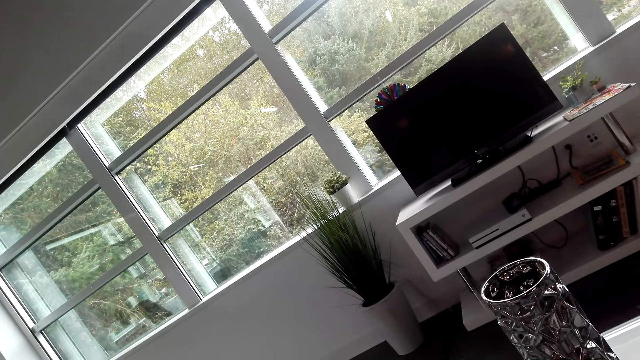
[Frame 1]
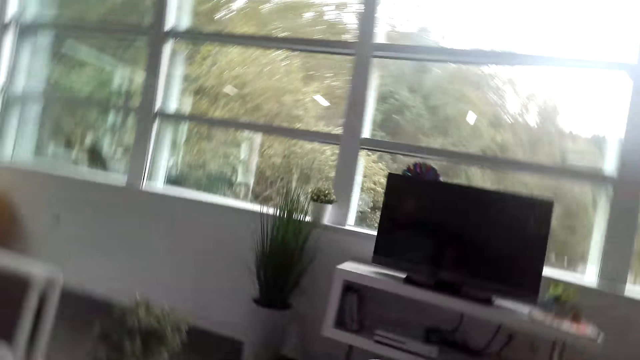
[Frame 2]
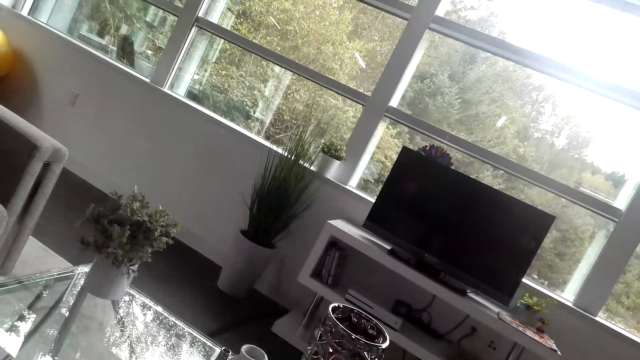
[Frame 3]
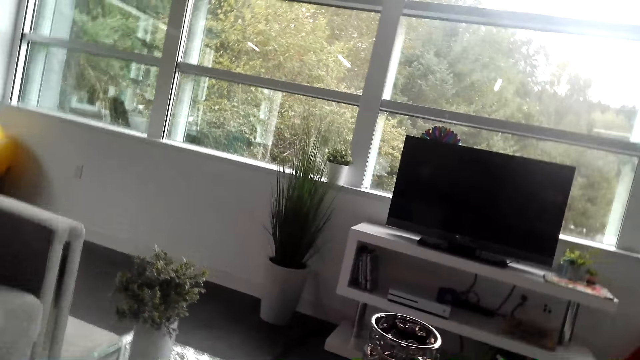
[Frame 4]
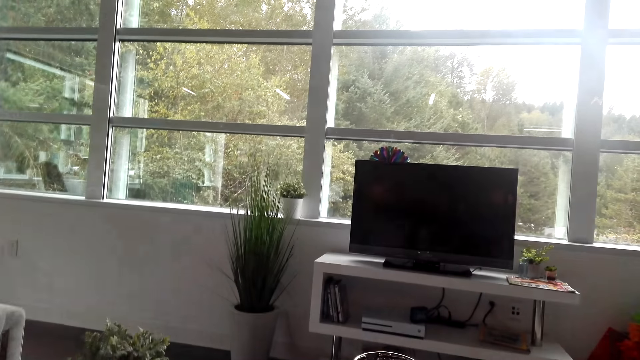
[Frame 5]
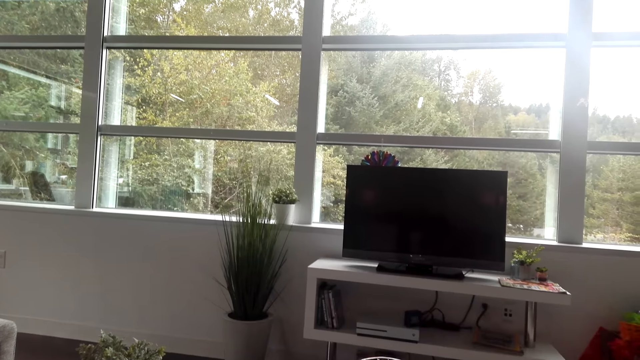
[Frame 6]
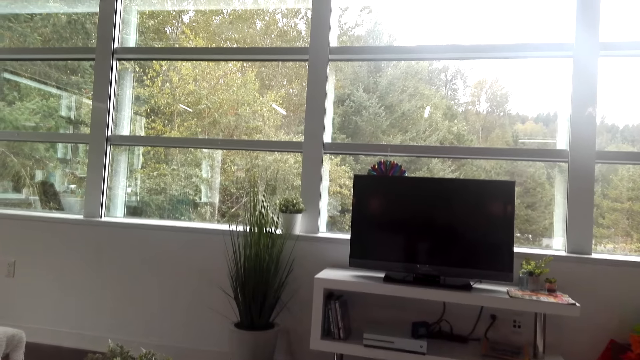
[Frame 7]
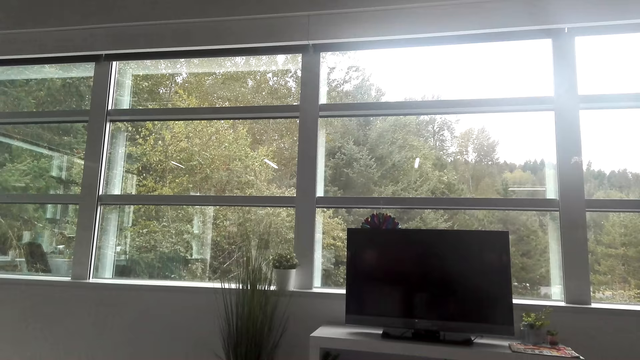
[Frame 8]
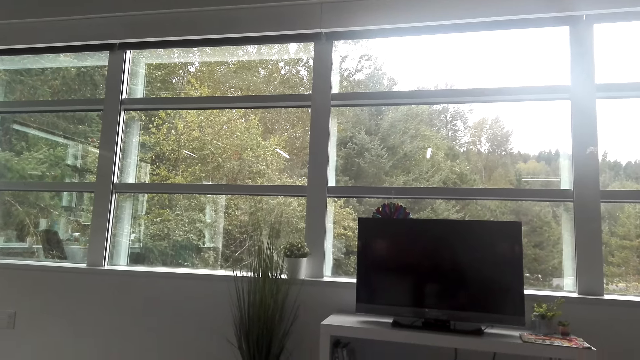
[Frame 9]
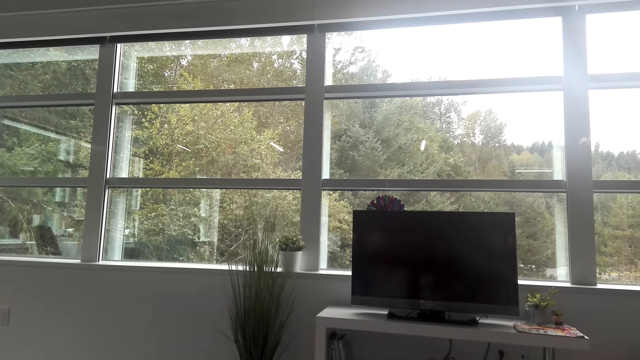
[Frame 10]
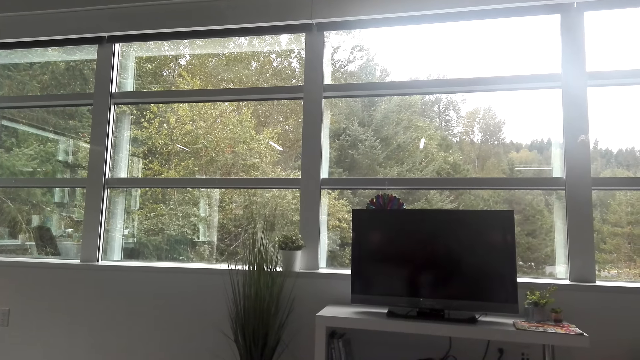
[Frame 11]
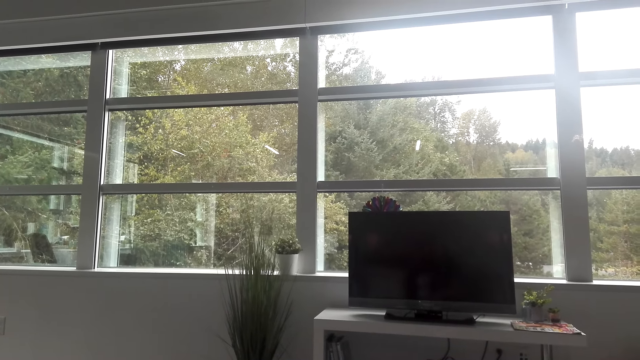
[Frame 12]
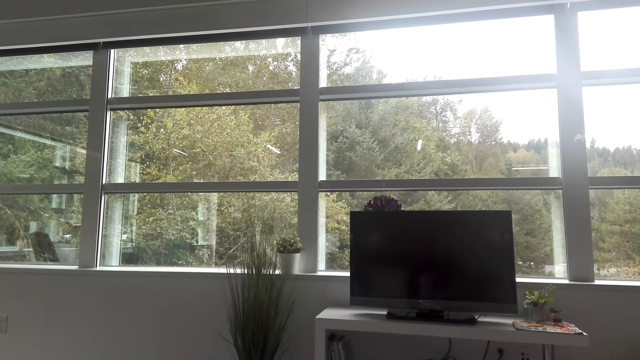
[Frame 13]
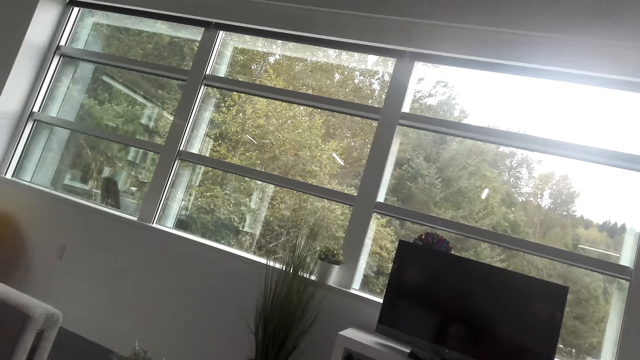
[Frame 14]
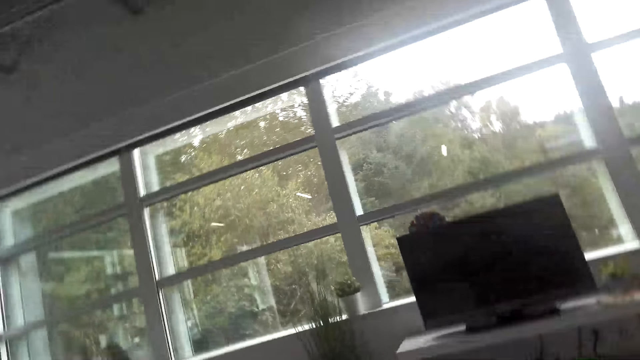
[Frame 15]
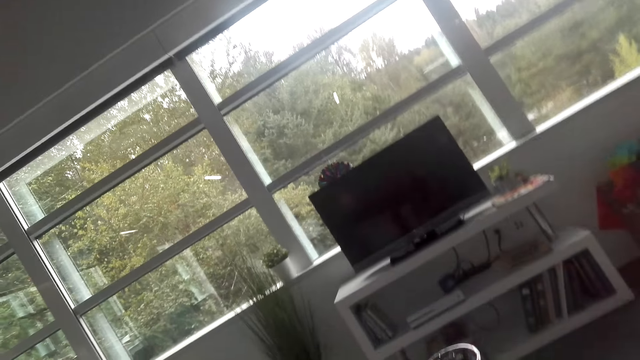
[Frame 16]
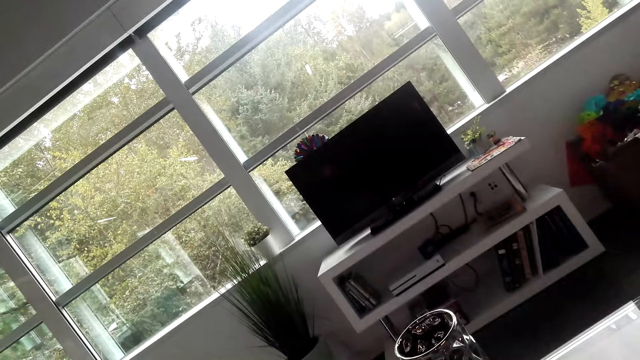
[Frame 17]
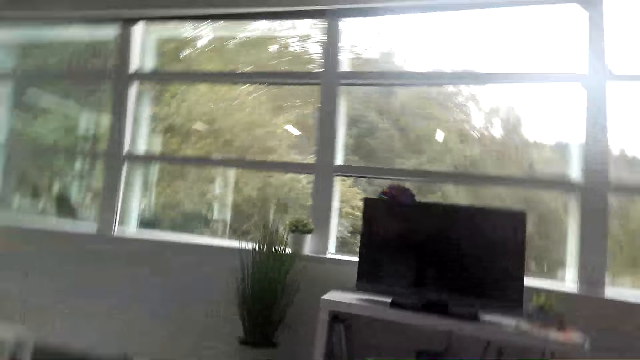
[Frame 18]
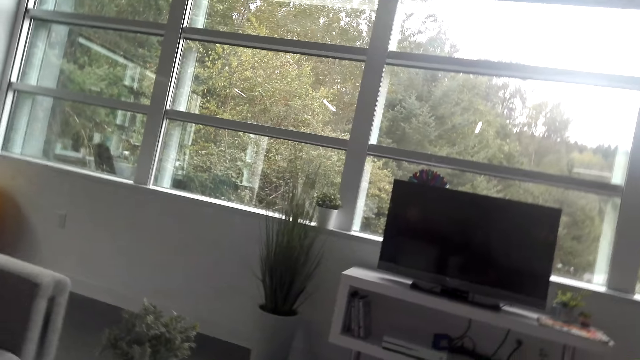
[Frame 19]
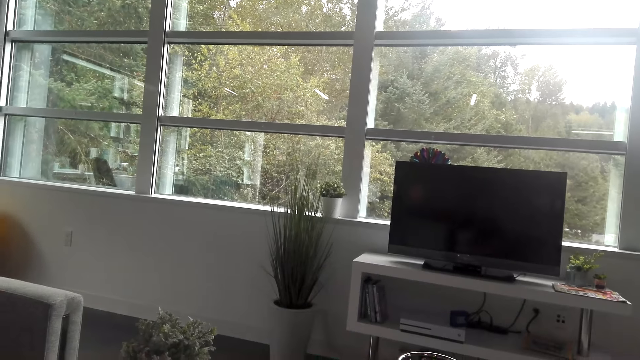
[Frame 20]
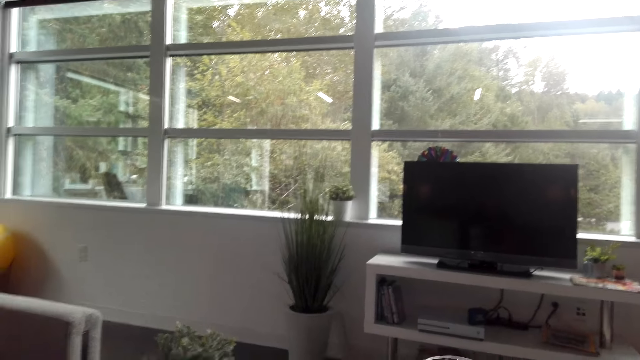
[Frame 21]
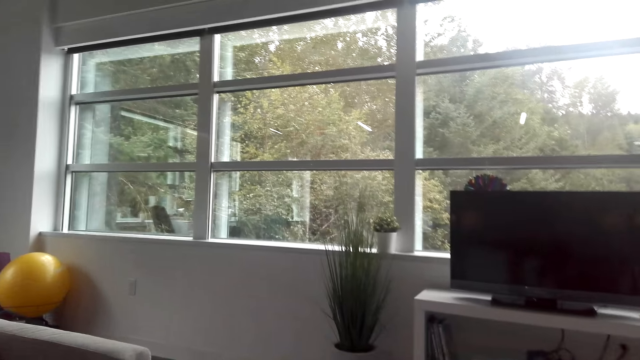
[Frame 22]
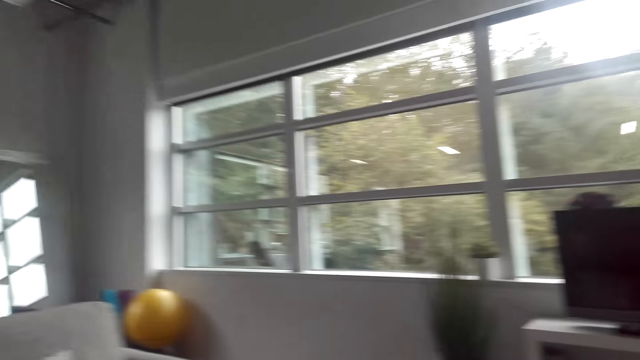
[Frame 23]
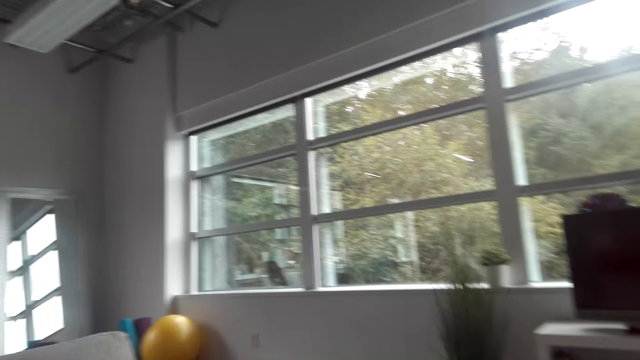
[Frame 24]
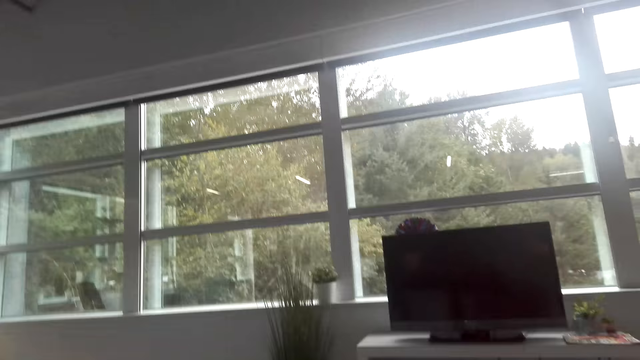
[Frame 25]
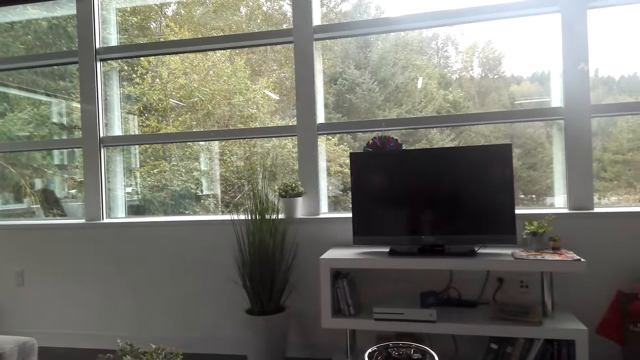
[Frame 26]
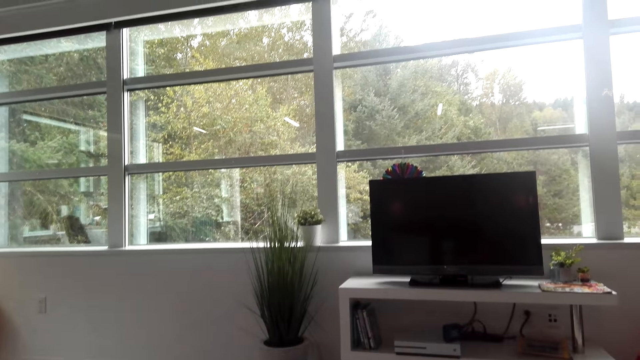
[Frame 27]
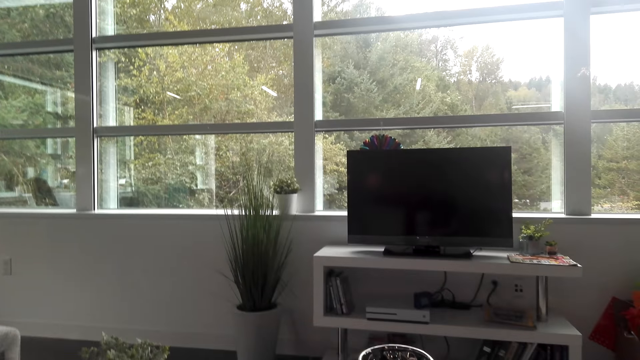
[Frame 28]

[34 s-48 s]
The camera wearer sits on the couch.

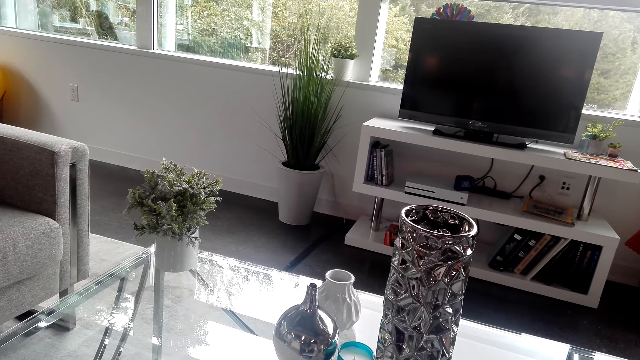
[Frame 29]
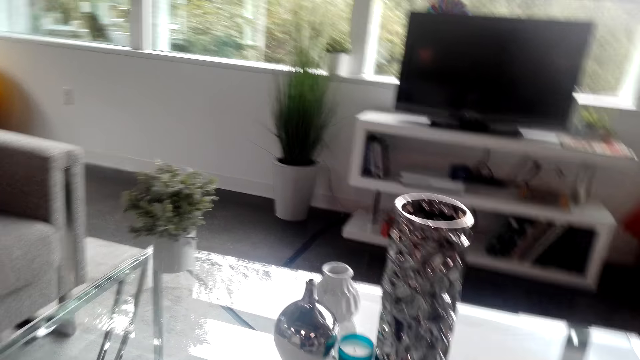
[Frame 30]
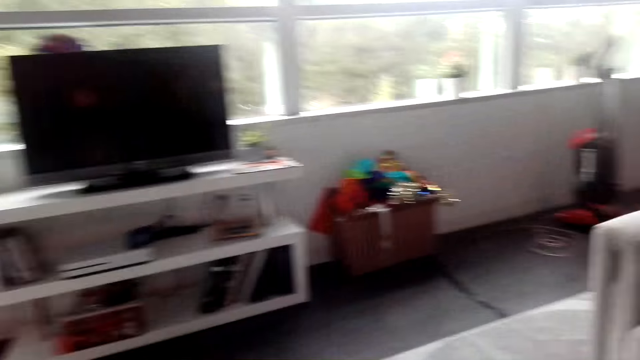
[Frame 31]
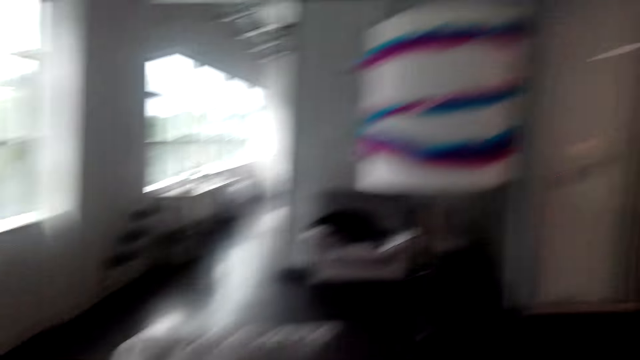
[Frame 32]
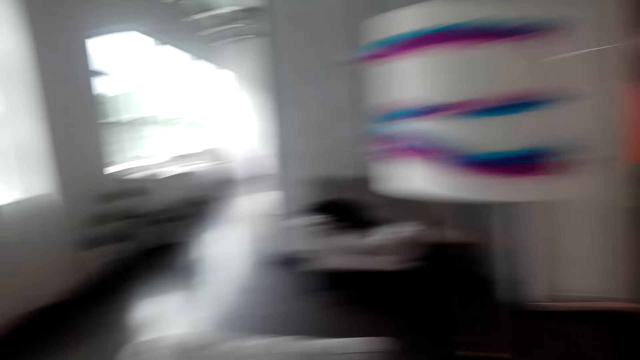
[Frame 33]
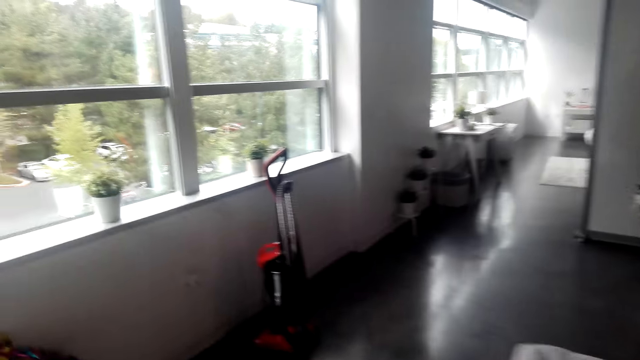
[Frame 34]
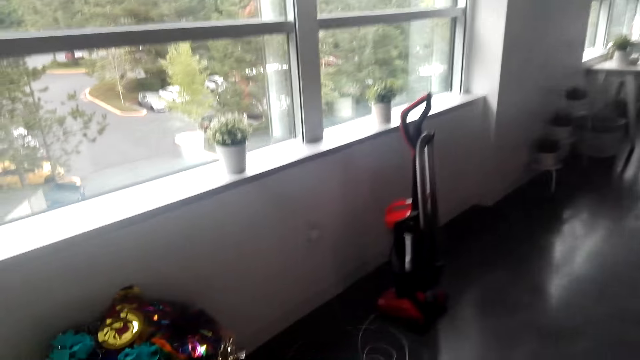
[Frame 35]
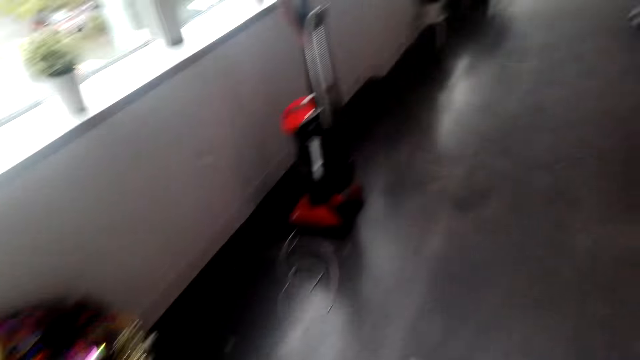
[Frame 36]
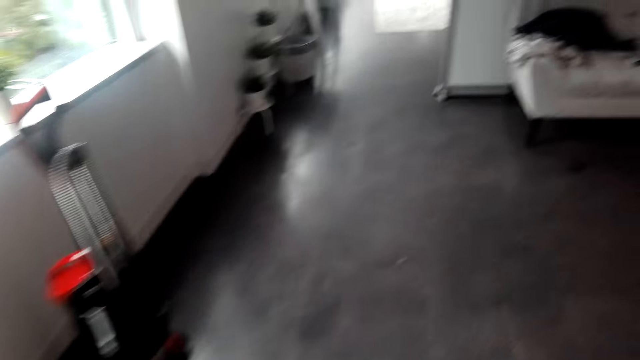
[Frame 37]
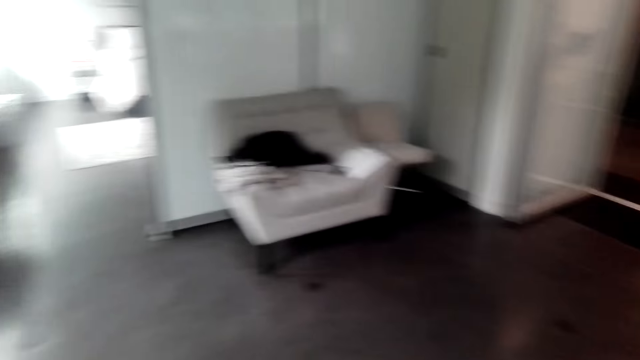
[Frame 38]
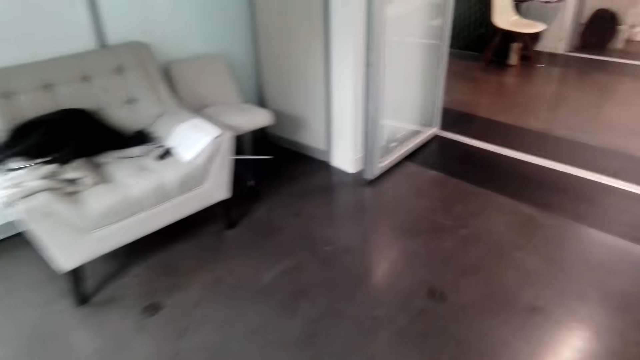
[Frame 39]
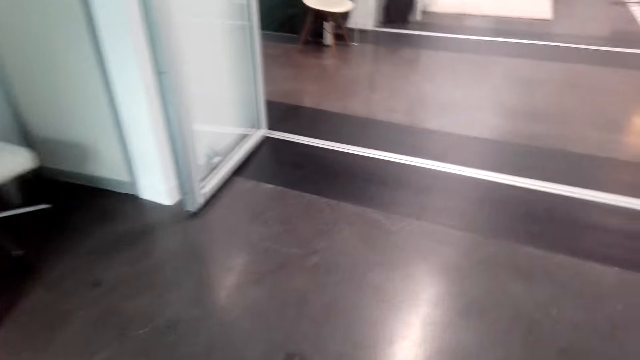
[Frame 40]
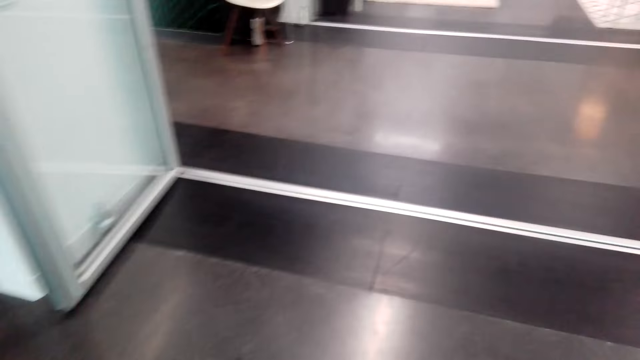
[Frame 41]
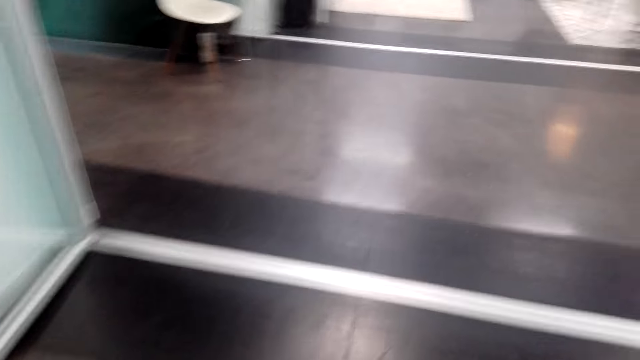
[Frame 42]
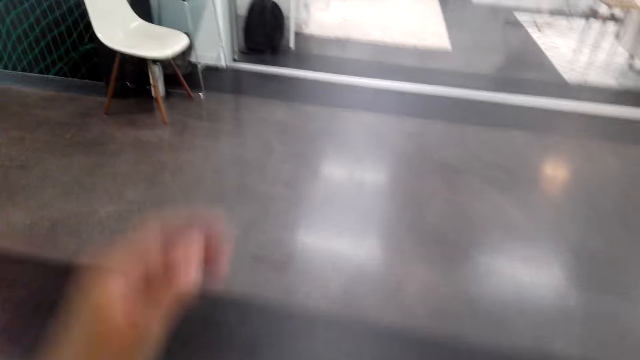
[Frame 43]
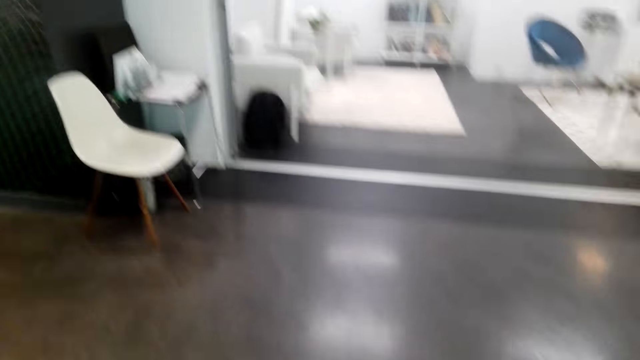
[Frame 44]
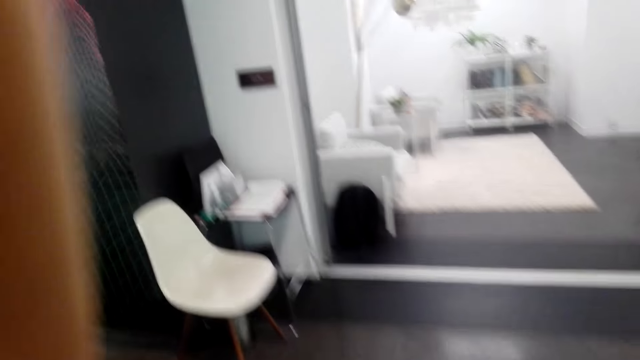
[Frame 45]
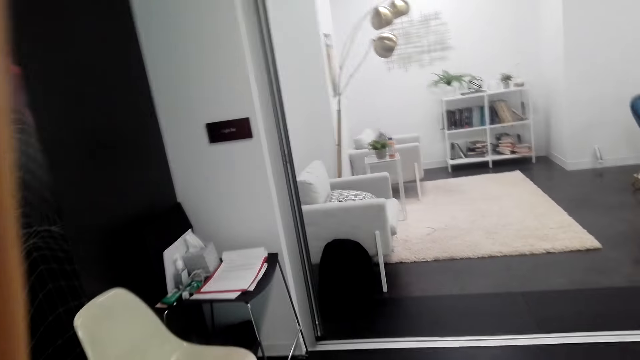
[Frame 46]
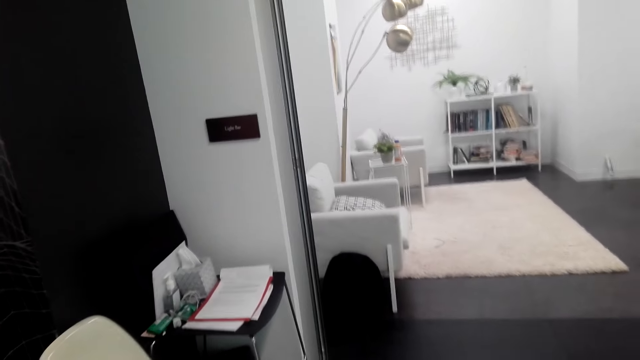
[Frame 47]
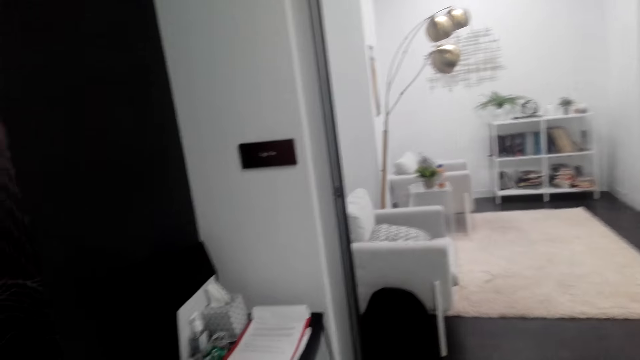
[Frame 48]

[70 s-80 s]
The camera wearer walks in the room. She converses. She walks in the room. She lifts her hand.
